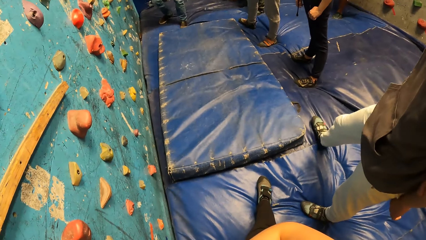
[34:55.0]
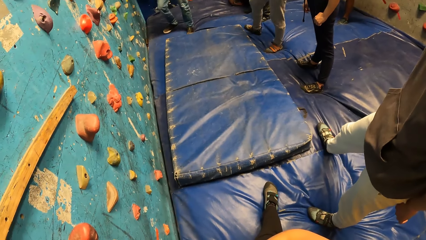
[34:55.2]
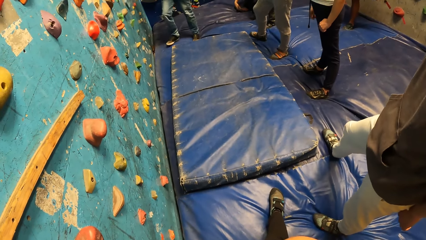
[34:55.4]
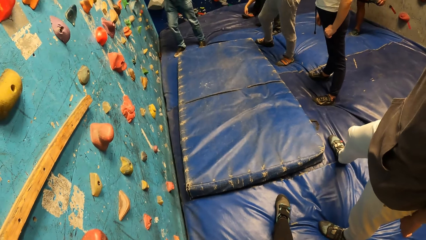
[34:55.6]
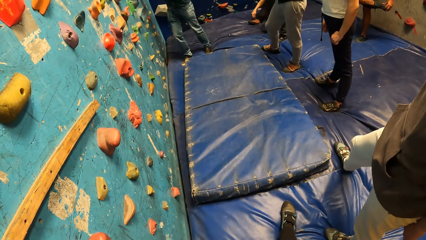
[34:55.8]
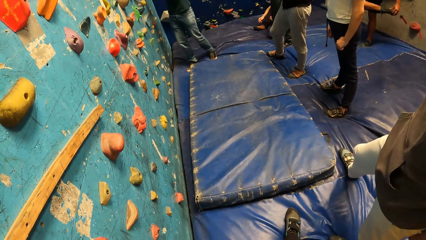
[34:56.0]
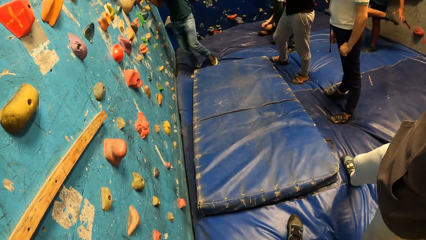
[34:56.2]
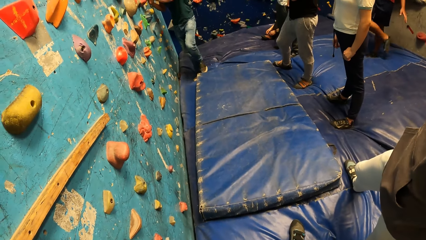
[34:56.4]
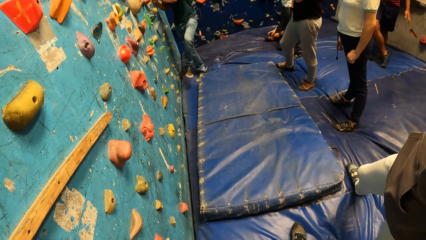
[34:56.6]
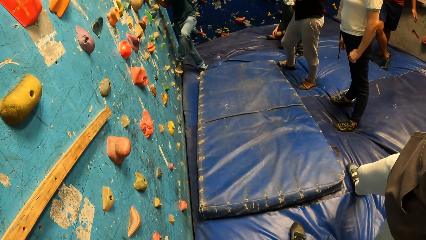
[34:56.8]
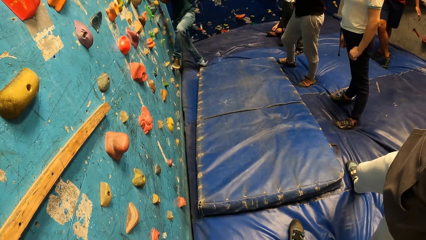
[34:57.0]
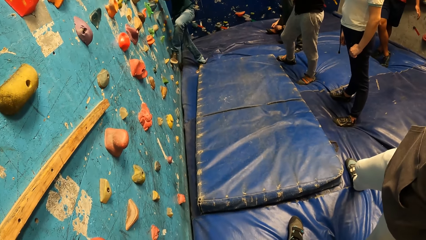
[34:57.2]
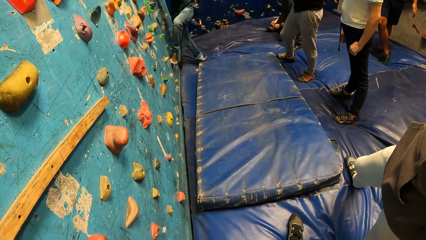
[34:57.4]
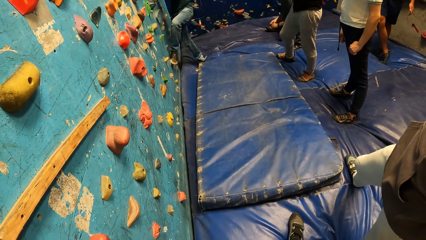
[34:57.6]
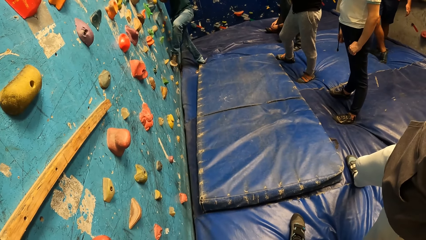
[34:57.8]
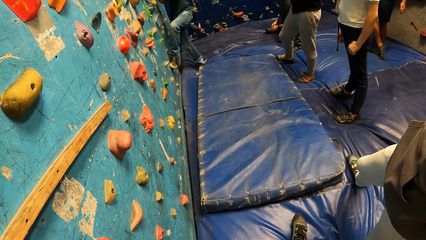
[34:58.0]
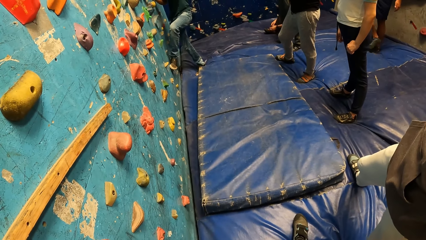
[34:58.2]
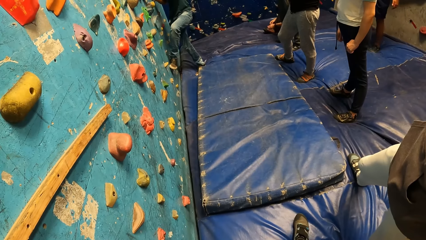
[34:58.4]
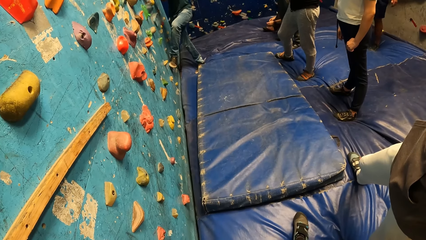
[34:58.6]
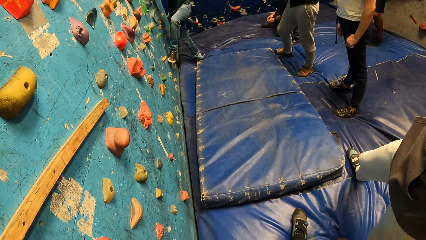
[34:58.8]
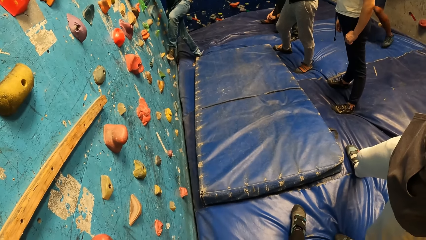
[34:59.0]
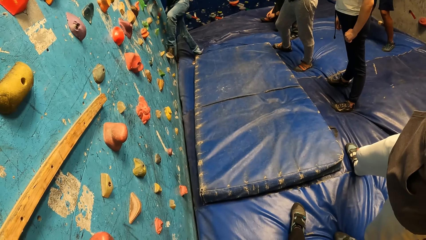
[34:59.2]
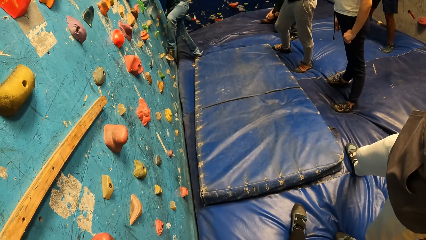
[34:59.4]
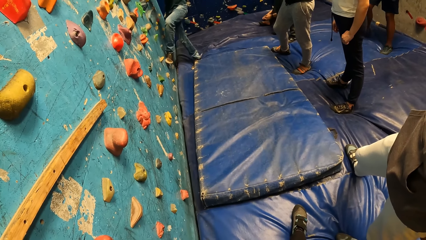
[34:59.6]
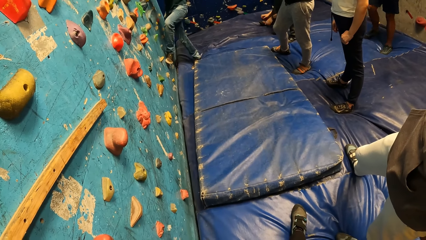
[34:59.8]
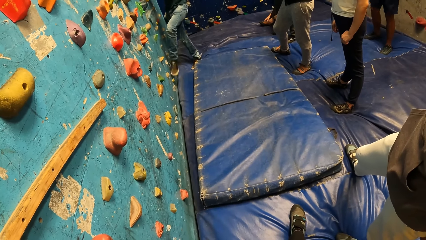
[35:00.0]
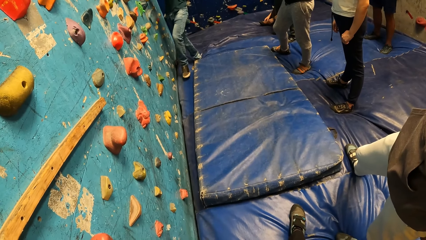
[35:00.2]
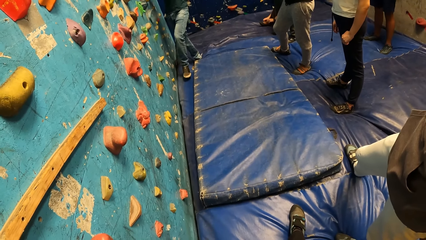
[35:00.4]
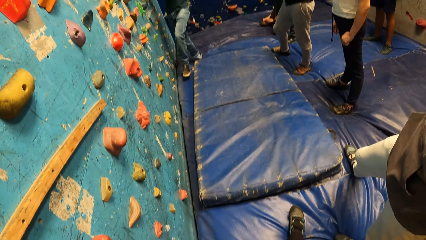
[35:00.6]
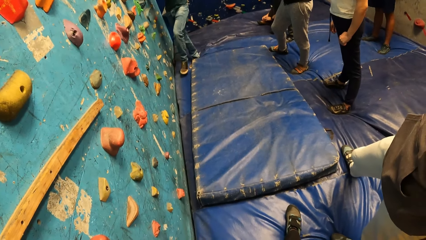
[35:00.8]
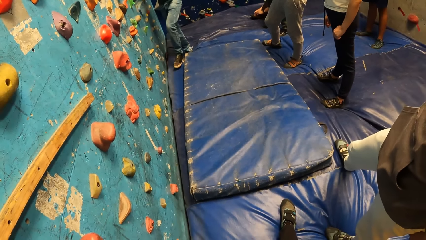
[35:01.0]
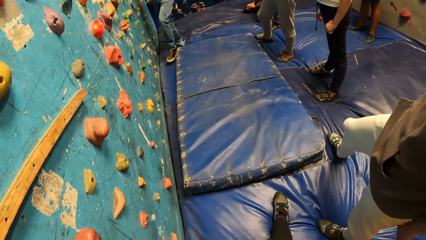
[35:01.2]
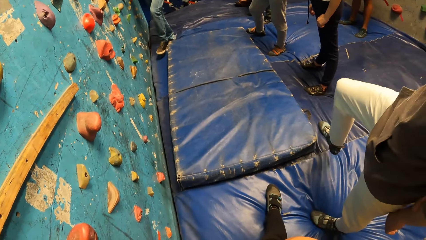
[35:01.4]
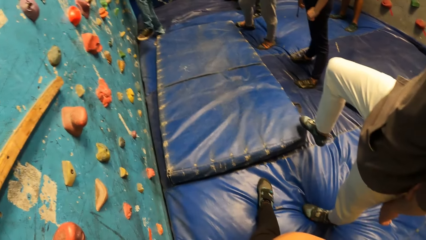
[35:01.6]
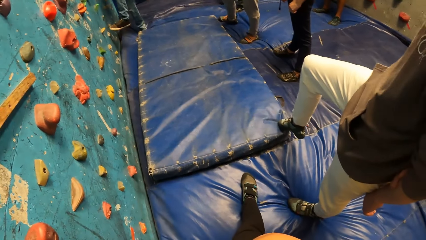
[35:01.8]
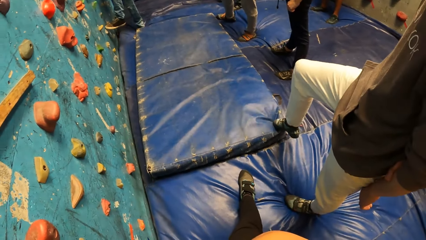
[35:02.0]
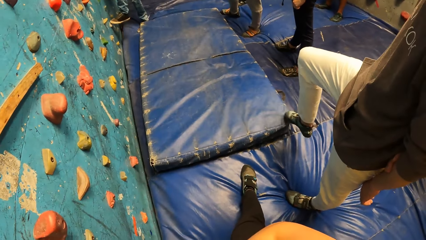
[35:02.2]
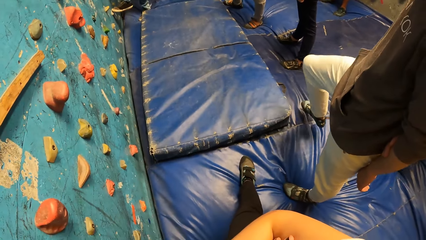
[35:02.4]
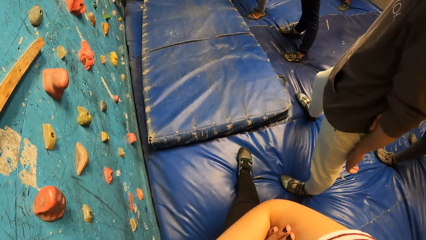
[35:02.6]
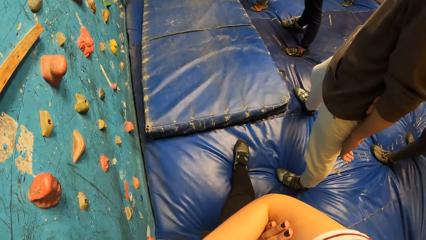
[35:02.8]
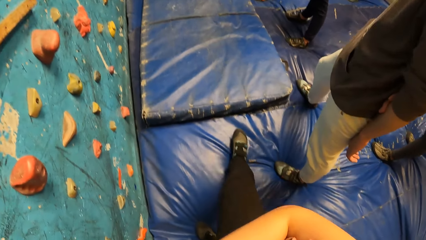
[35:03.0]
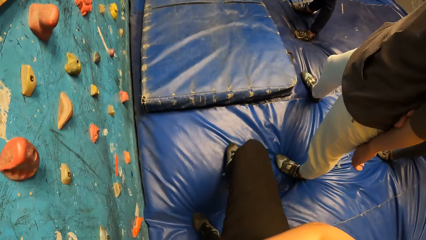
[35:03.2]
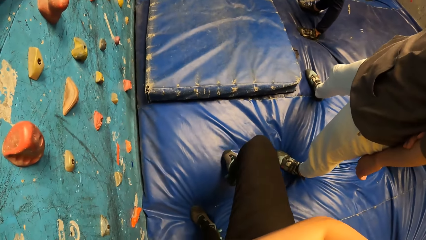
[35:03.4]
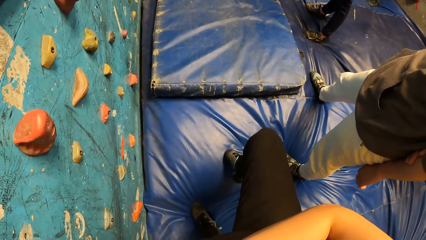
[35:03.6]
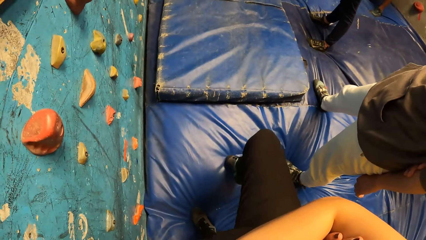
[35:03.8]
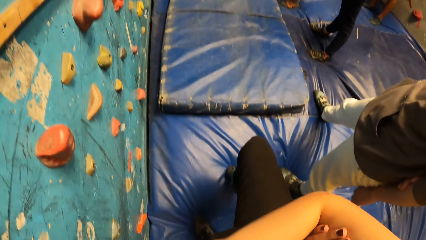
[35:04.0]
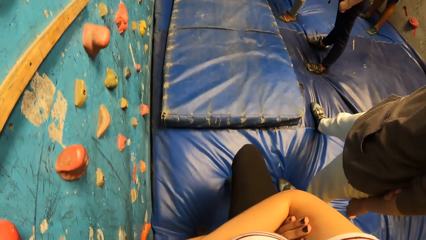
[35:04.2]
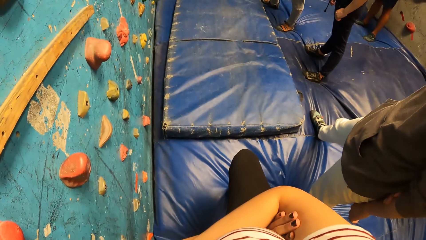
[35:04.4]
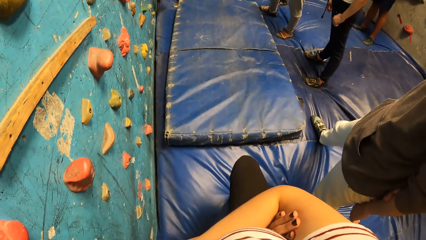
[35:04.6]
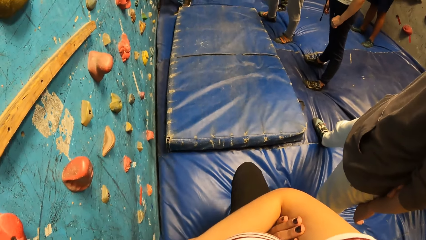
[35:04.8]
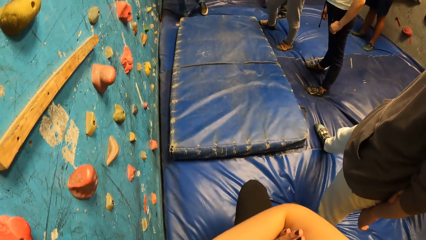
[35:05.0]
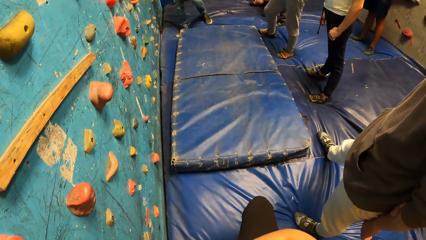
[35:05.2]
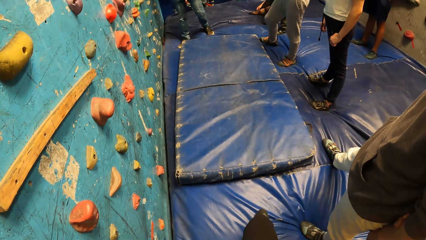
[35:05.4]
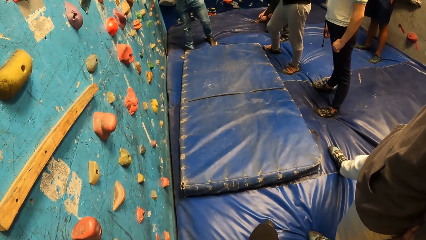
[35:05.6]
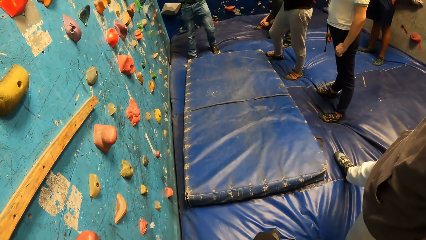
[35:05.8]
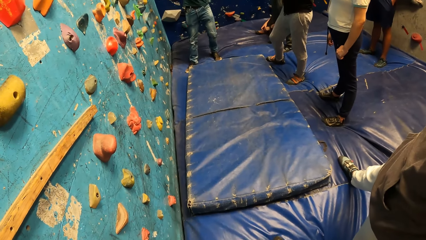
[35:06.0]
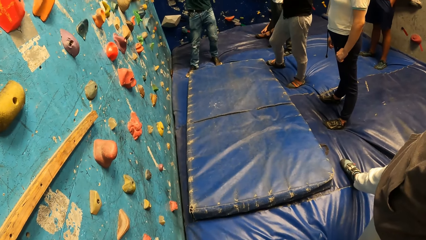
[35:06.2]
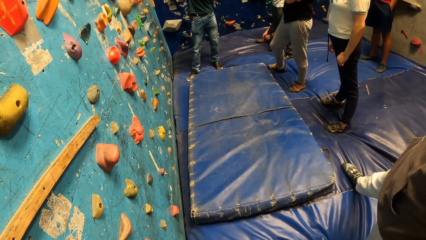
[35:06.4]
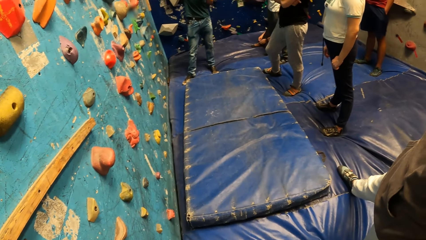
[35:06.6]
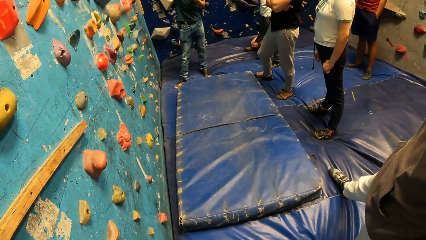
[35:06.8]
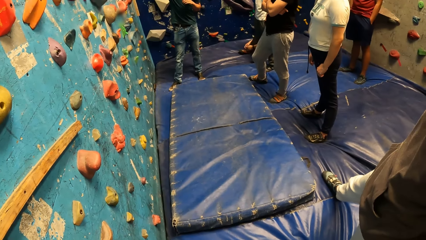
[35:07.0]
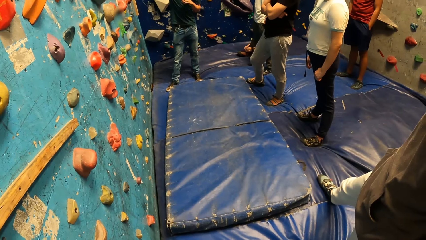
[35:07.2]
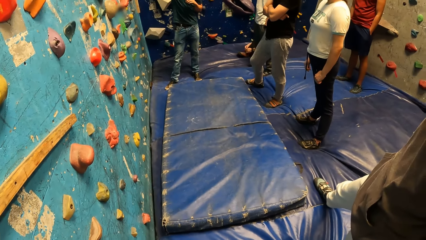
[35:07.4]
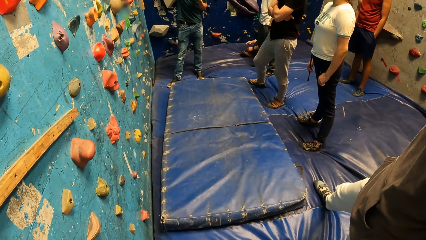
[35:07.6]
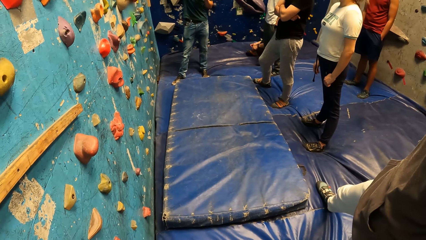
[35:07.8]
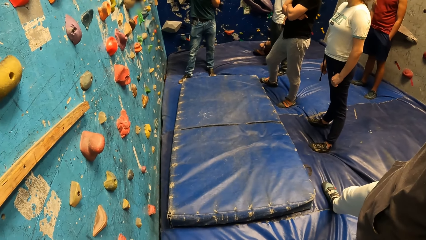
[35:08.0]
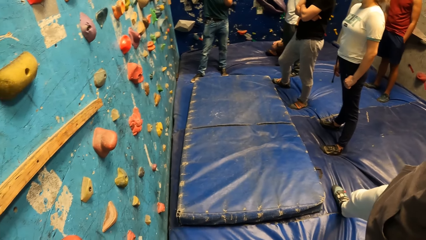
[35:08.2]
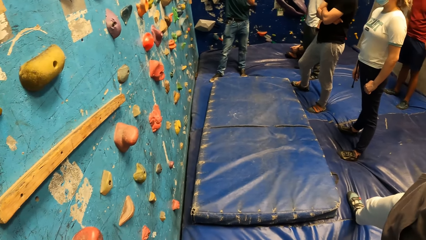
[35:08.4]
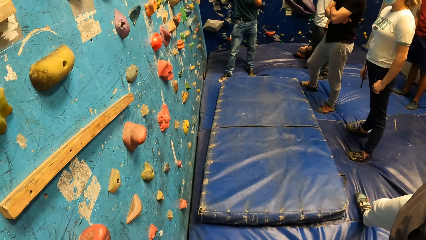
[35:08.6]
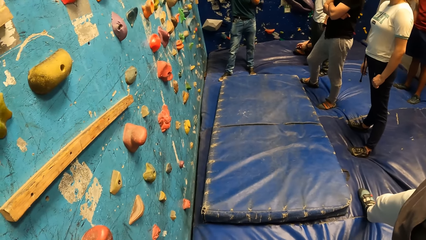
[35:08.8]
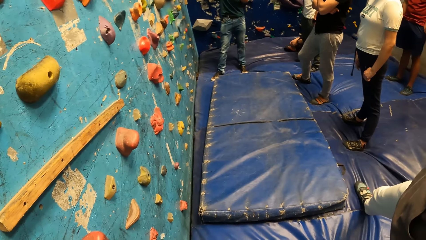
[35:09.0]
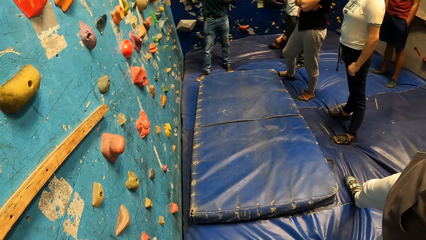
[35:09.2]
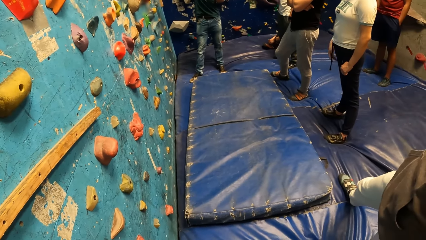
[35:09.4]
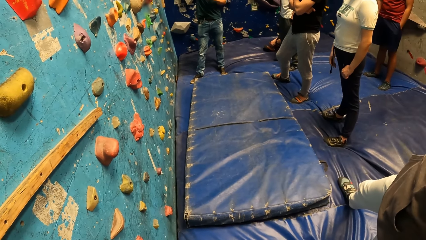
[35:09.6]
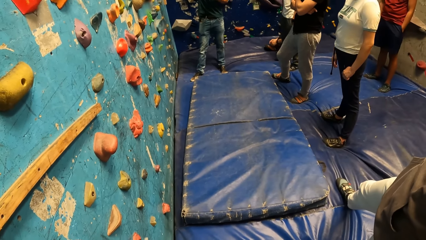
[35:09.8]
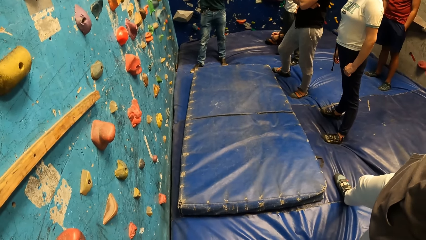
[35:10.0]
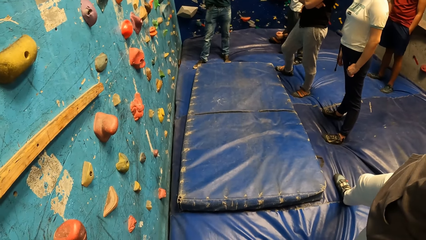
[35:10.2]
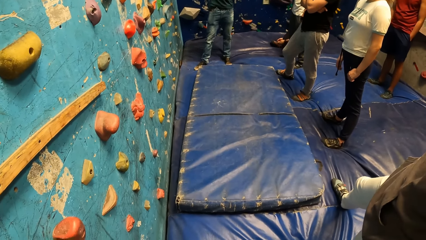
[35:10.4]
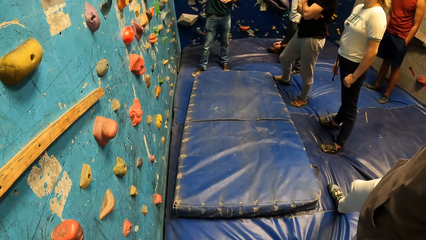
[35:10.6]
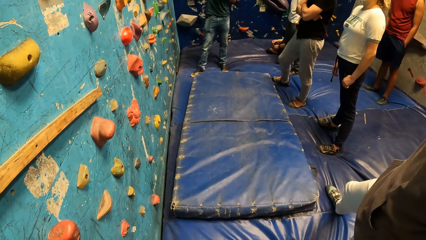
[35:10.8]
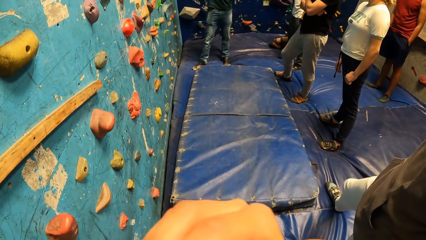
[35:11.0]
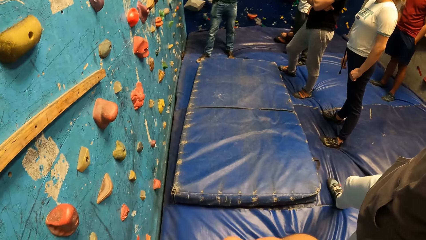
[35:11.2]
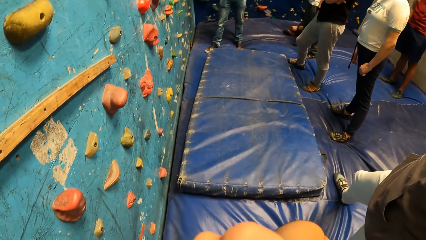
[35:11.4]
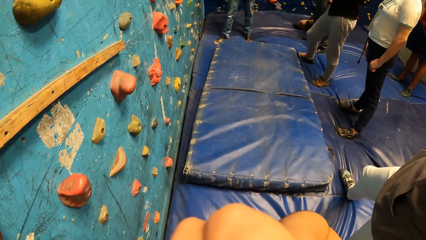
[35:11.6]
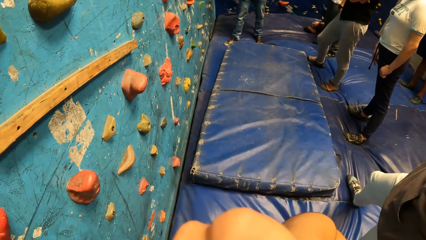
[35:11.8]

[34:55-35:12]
The camera wearer stares at the person. The person places his left leg on a climb hold on the bouldering wall. The camera wearer moves her leg. She stares at the person. The person talks with gestures.
